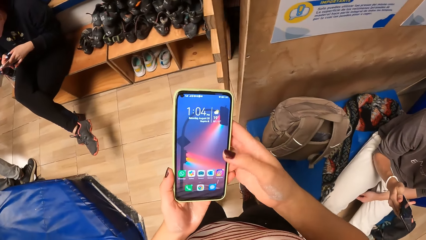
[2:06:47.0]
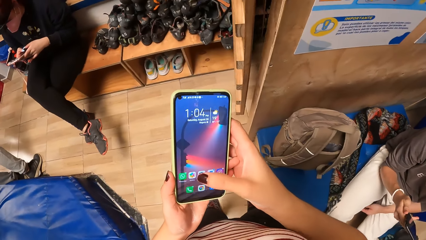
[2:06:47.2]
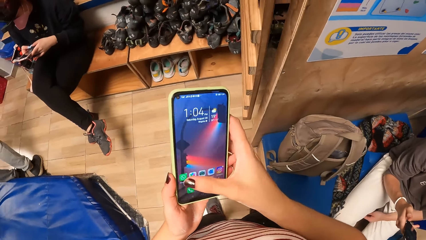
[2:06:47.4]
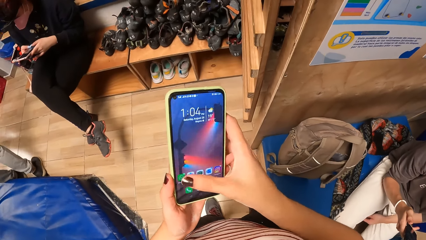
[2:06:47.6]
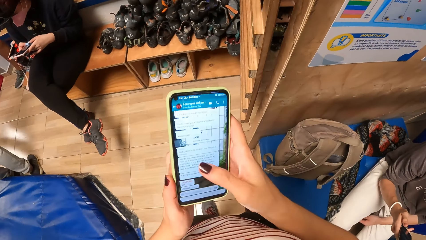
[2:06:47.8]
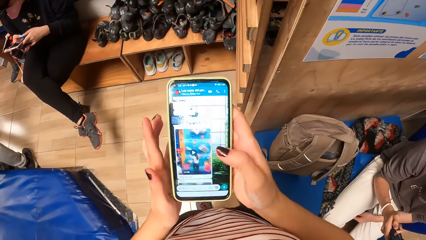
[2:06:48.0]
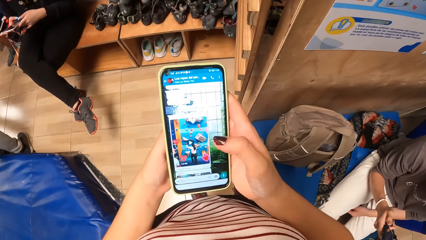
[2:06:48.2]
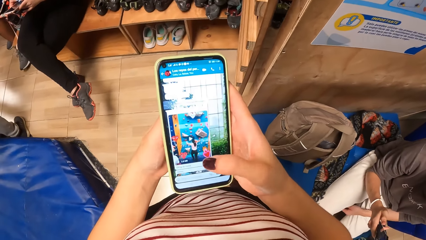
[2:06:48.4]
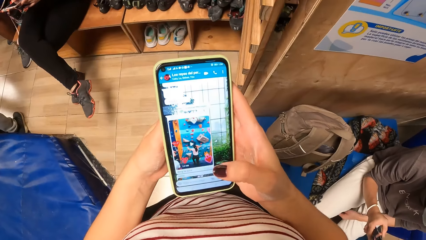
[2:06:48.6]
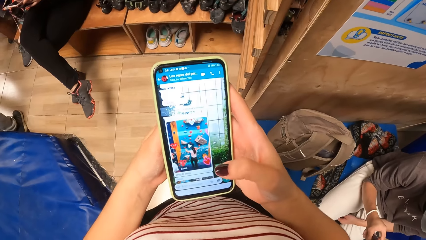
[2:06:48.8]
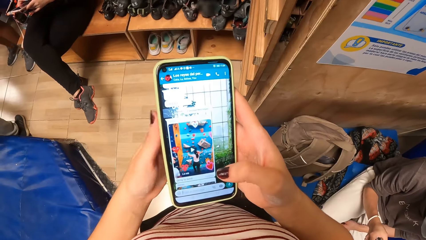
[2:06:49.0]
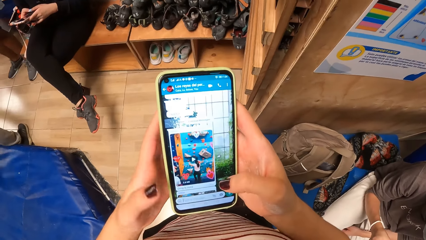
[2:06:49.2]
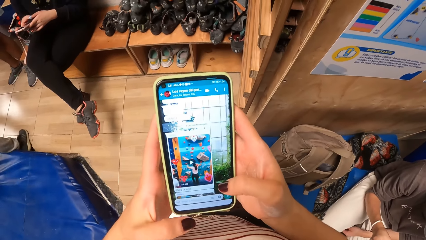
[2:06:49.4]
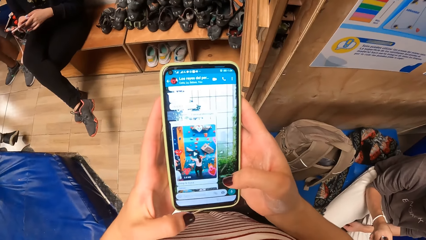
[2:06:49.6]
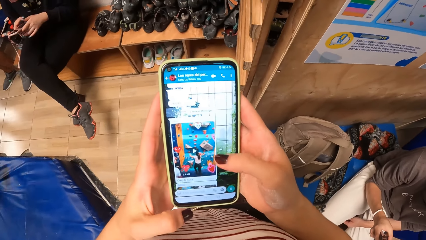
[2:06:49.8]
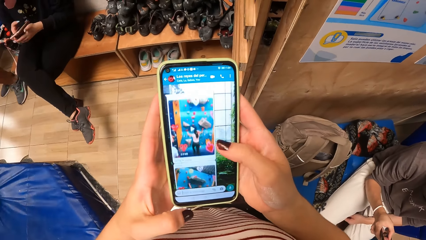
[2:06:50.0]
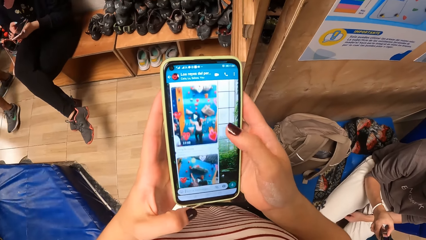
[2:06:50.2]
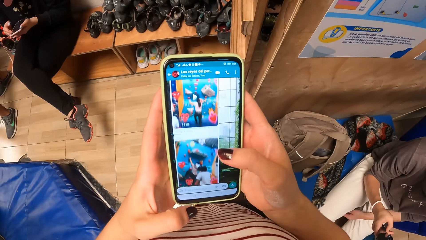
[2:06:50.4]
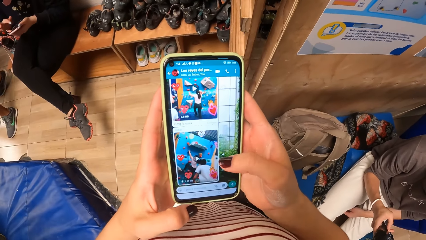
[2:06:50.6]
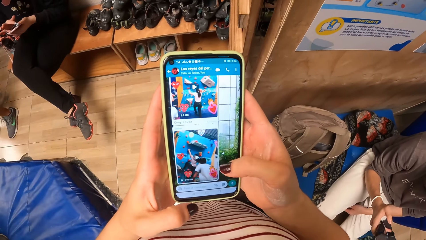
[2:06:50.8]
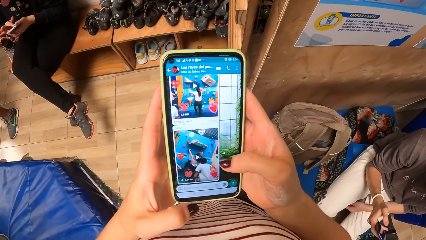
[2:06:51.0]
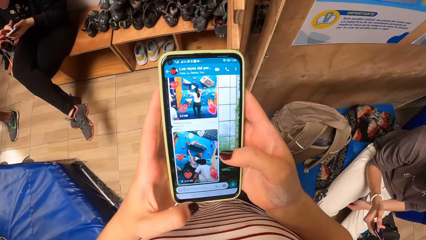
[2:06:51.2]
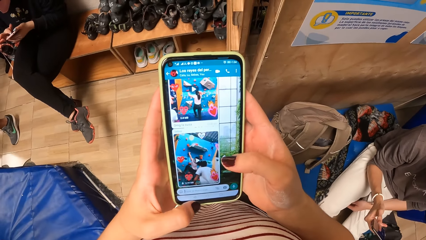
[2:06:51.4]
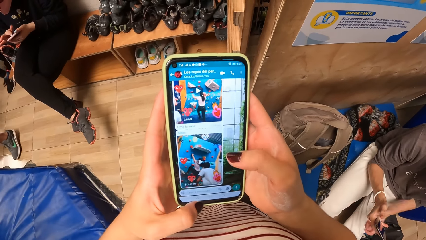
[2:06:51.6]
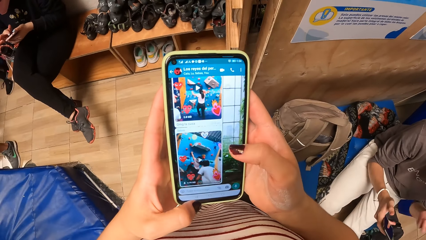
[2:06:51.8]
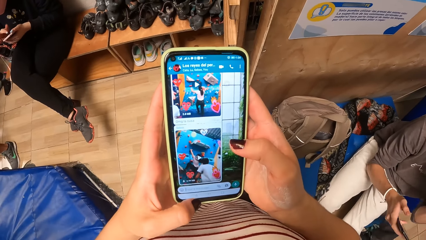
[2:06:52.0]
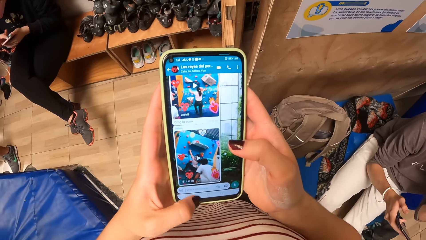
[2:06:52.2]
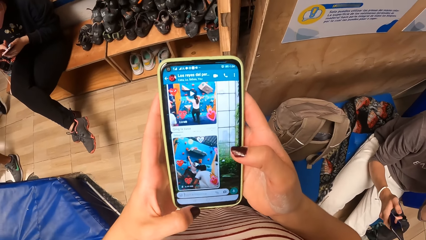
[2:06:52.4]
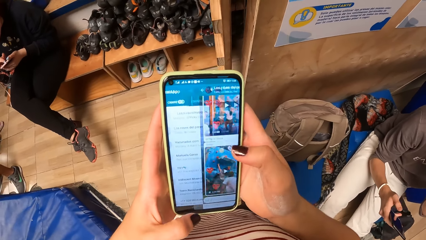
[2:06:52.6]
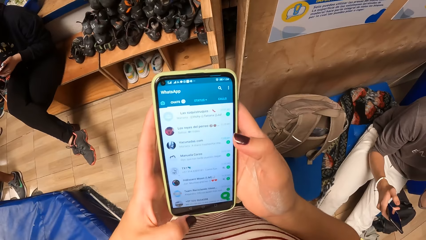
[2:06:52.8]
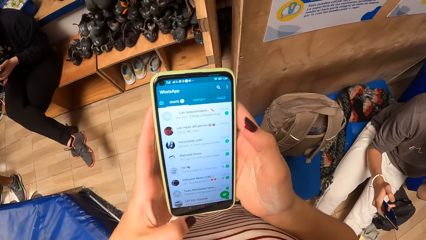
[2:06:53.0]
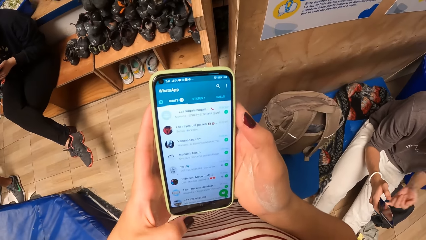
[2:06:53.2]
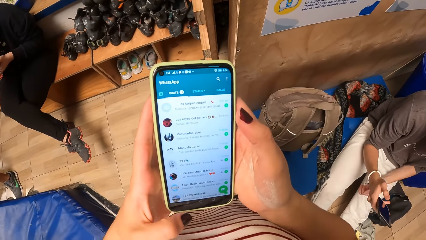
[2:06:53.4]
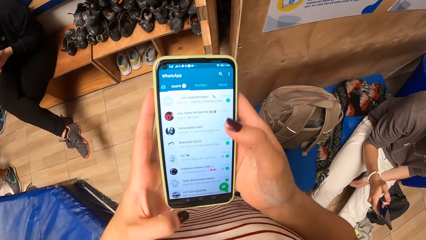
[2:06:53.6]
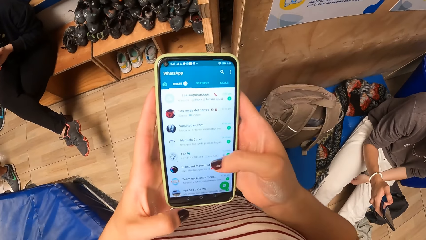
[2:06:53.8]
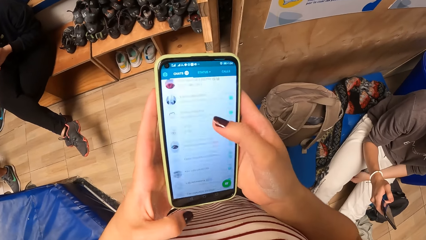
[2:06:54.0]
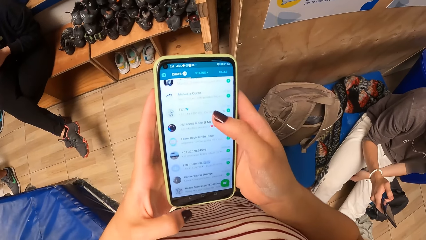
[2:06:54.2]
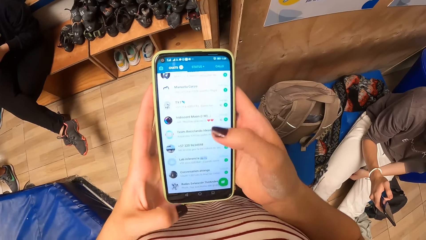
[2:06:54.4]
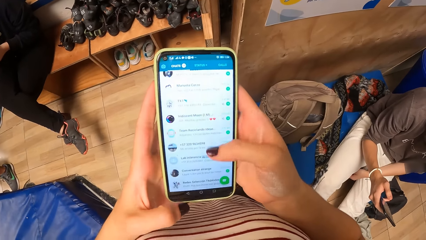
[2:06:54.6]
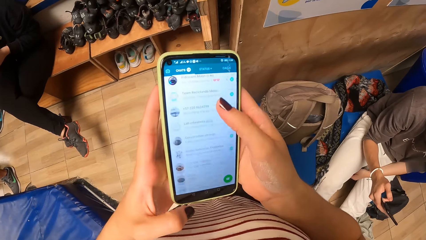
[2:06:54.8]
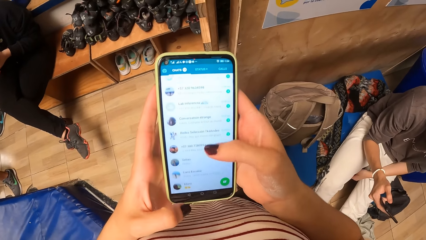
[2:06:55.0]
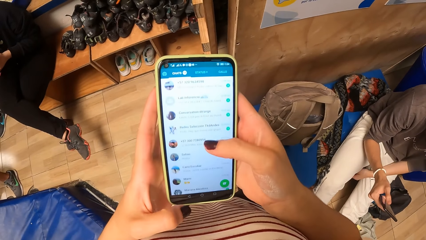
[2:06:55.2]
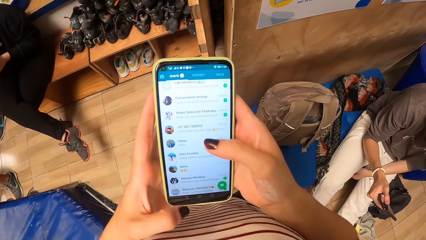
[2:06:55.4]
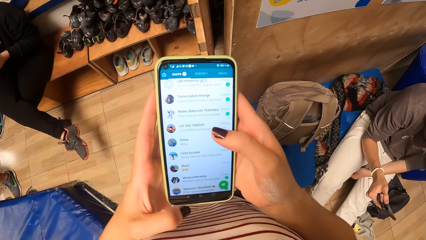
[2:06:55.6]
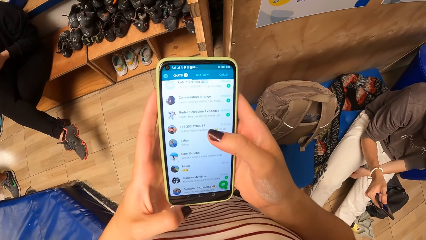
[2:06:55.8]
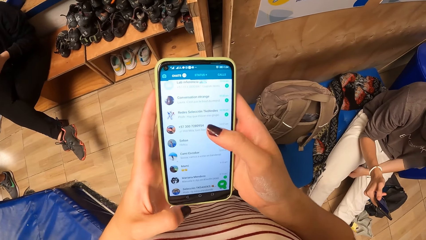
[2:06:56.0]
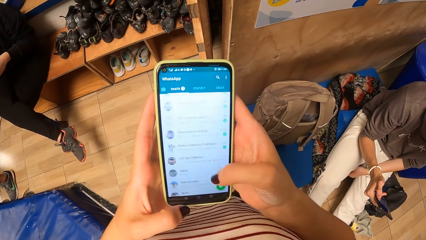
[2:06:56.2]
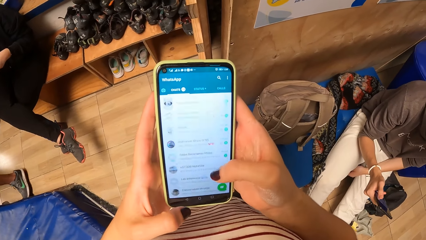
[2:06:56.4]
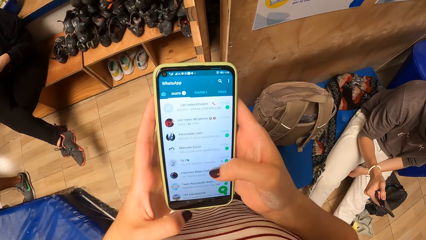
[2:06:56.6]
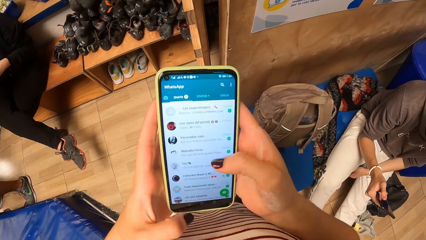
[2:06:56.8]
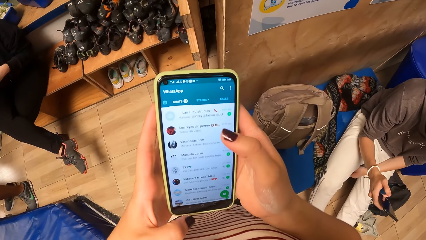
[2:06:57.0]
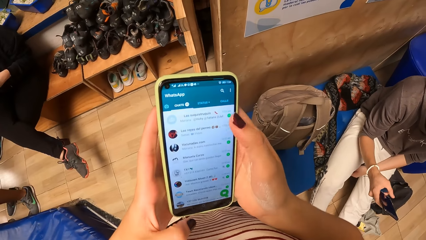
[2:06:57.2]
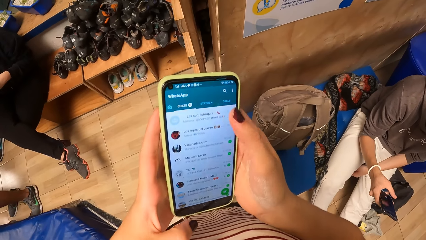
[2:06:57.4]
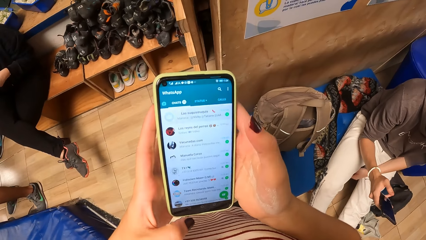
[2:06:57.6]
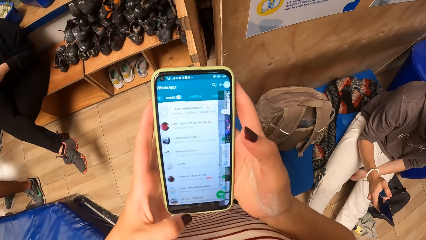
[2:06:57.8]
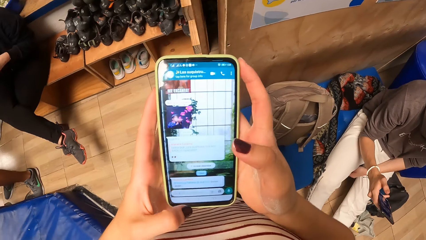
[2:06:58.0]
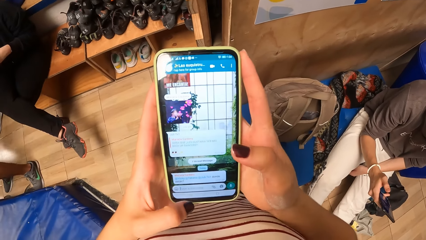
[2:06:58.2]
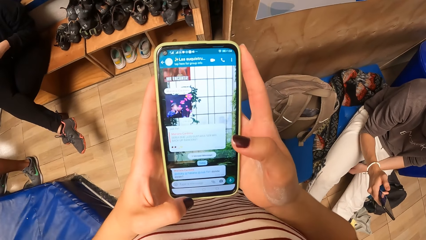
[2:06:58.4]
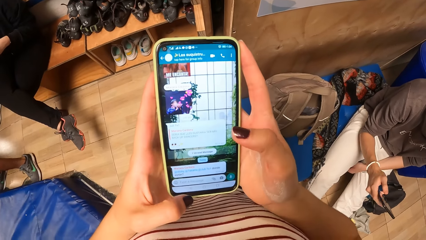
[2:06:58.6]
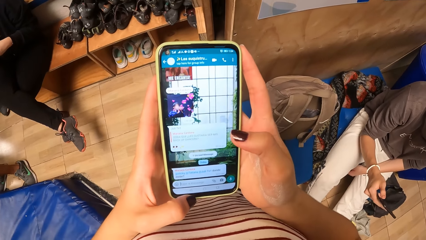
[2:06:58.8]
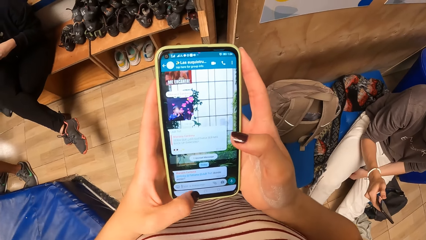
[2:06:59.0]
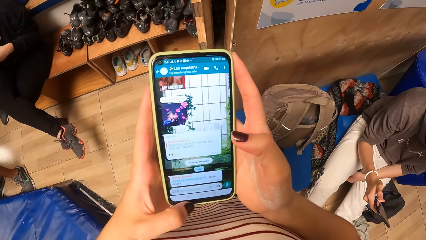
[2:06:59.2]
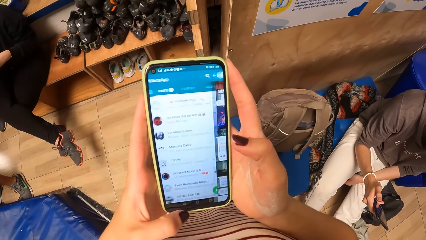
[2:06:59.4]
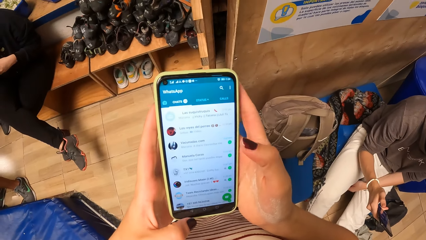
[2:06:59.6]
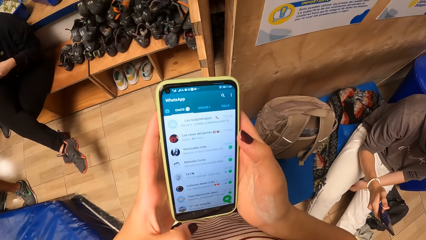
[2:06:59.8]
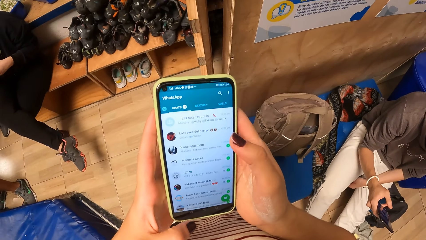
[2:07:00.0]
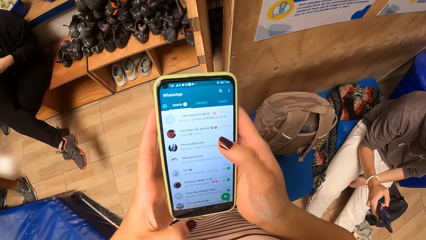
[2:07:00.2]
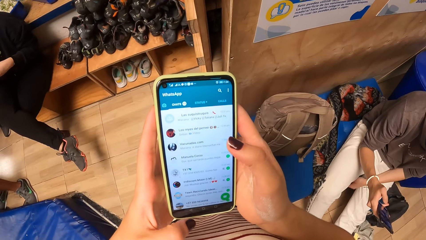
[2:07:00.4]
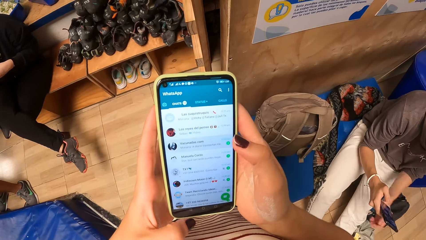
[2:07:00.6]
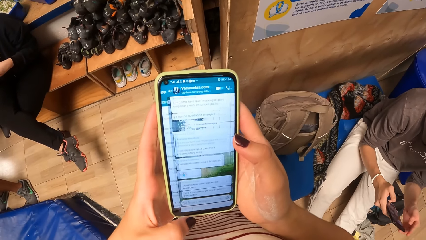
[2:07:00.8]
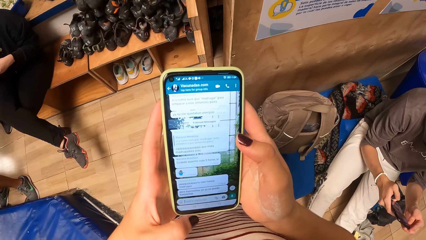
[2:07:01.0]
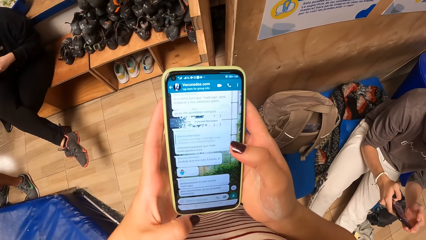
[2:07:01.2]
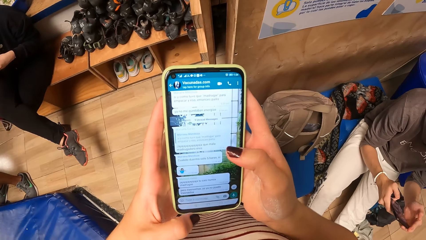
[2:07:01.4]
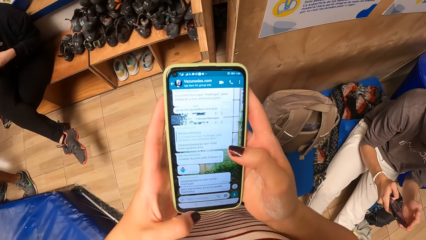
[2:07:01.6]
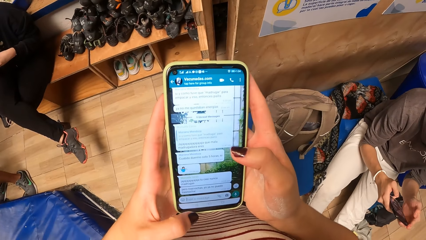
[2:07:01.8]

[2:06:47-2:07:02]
The camera wearer passes the cellphone in her right hand to her left hand. She operates the cellphone with her right hand. Another man walks around the game center. The first man touches his face with his left hand. The camera wearer operates the cellphone with both hands. The first man operates the cellphone with both hands.
